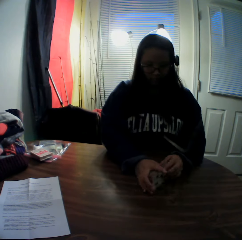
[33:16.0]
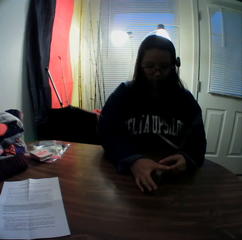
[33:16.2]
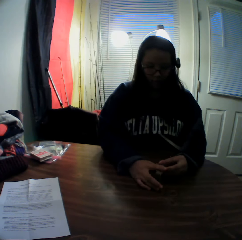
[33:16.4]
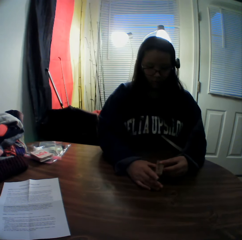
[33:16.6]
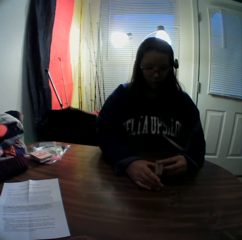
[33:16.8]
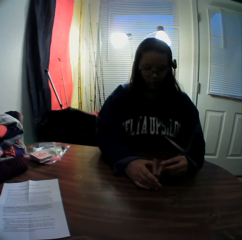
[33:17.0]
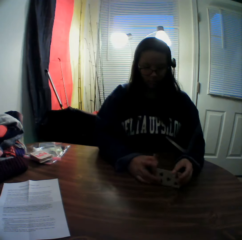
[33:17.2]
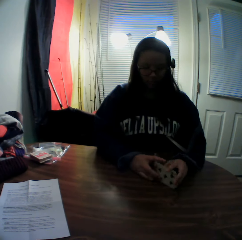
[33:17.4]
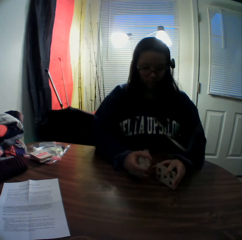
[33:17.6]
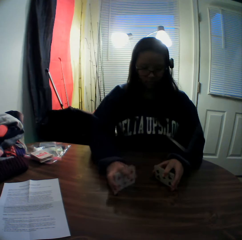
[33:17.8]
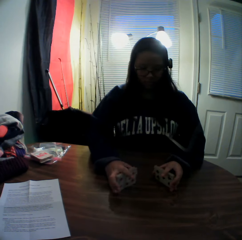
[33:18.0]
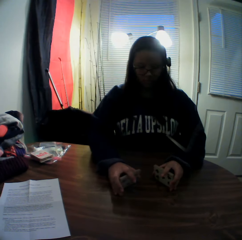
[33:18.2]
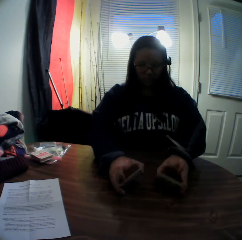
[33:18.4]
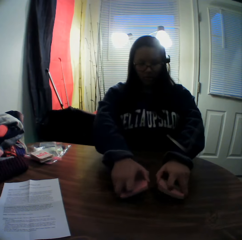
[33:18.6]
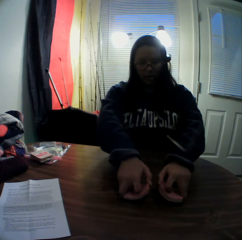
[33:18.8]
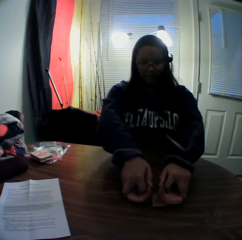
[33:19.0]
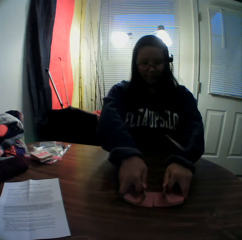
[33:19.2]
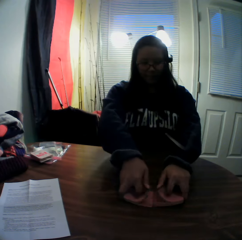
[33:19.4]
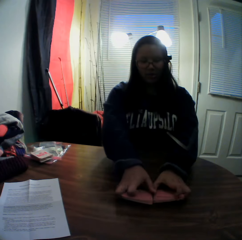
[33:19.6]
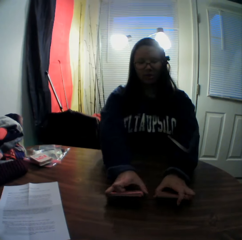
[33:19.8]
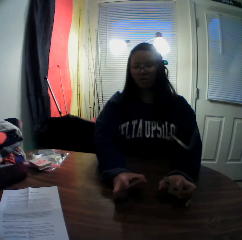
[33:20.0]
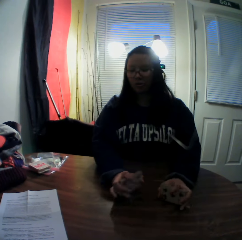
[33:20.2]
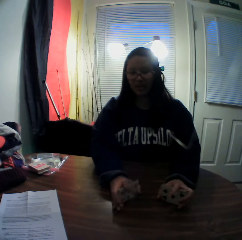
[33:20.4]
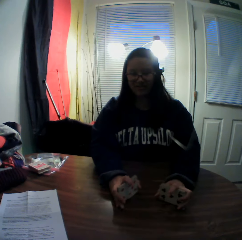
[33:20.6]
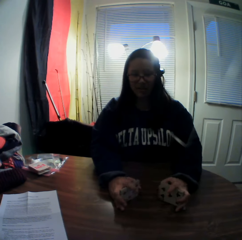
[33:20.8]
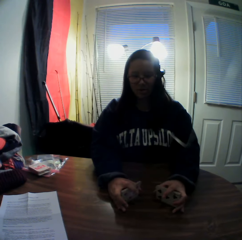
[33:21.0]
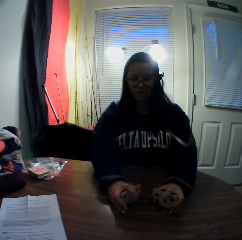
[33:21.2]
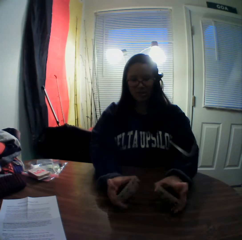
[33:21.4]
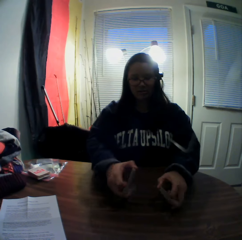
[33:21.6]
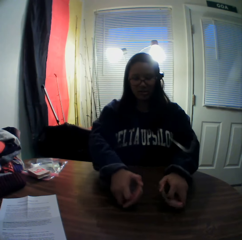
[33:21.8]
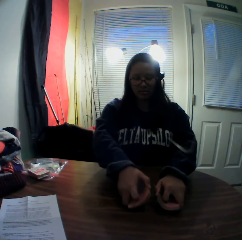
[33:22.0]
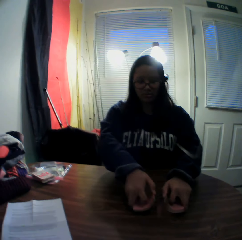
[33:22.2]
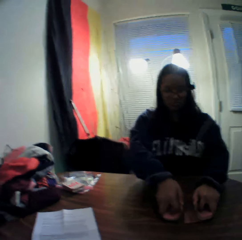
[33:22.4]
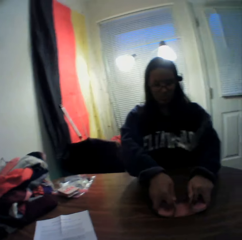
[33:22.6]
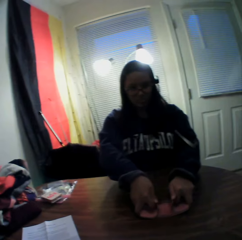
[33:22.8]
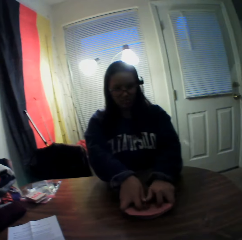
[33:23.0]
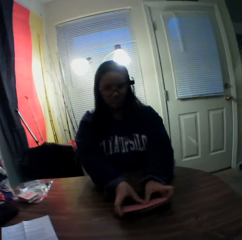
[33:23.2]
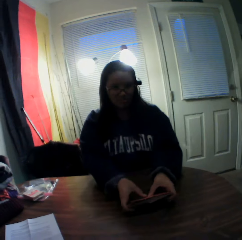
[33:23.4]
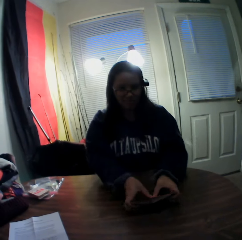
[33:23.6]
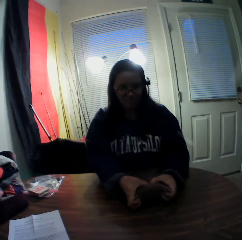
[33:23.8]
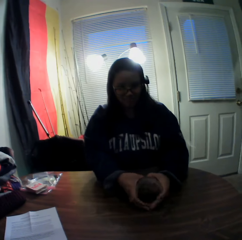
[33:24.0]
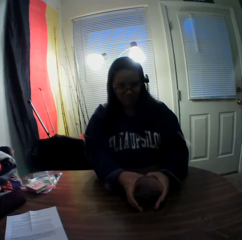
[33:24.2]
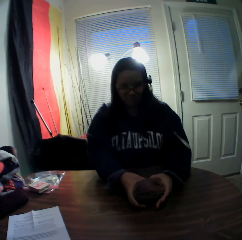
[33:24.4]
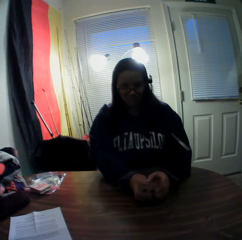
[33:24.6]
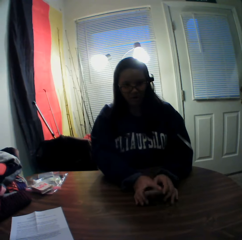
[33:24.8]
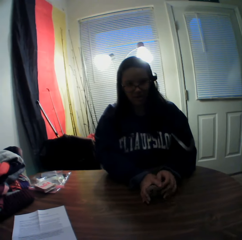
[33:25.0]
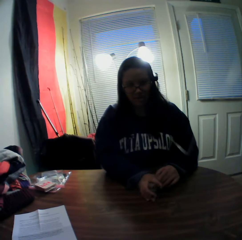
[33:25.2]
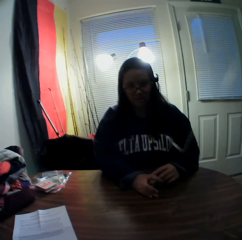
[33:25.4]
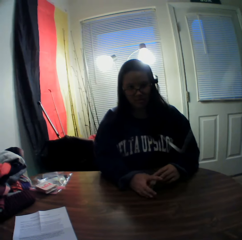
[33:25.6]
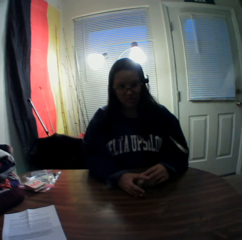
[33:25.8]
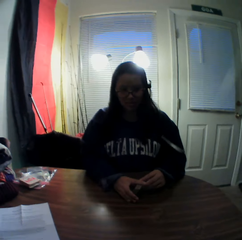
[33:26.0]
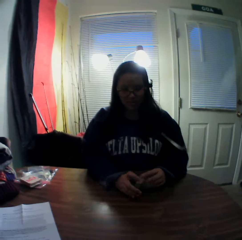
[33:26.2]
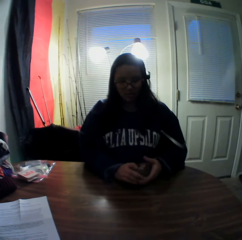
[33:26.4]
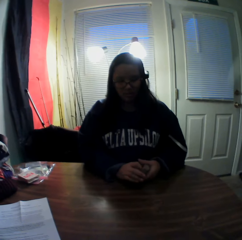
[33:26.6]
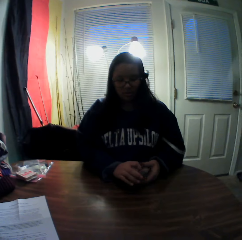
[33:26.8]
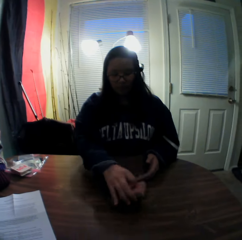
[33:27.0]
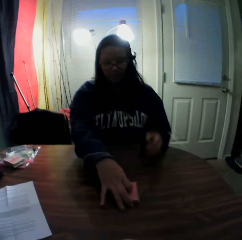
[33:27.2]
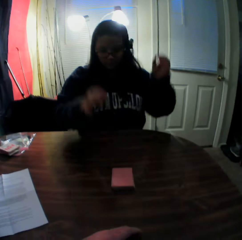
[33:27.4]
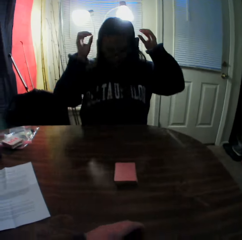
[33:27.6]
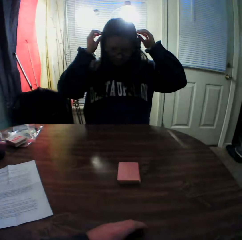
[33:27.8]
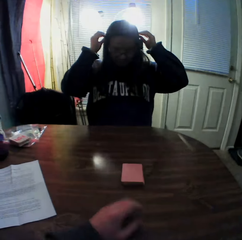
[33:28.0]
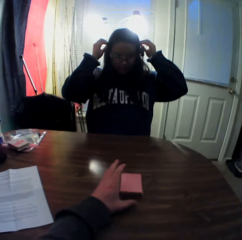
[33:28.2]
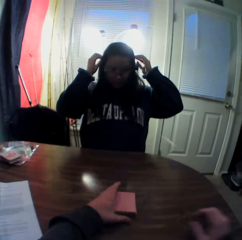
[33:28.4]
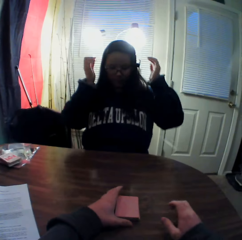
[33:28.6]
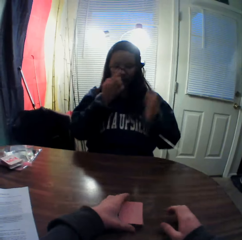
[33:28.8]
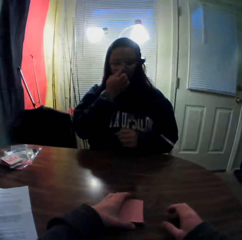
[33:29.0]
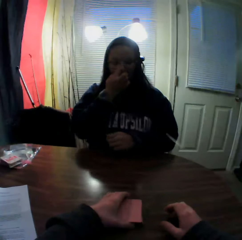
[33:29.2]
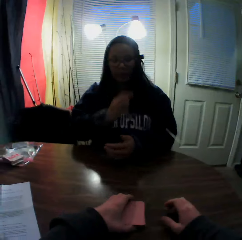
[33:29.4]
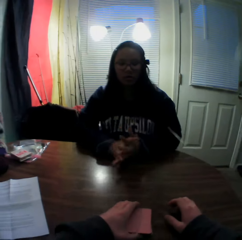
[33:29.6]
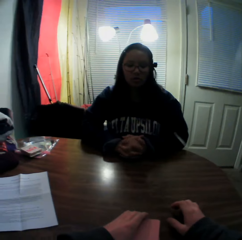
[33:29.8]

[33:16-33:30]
A woman picks some playing cards from the deck. The woman shuffles the playing cards. The woman holds the playing cards. The woman shuffles the playing cards. The woman drops the cards onto the table. The woman adjusts the glasses on her face with both hands. The woman aligns her hair with her hands. The camera wearer packs the stack of cards on the table with his left hand. He moves the playing cards on the table. The woman rubs her nose with her finger.

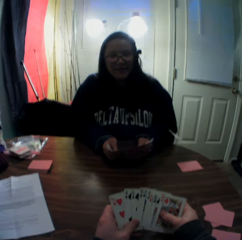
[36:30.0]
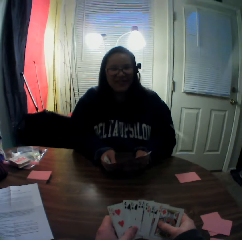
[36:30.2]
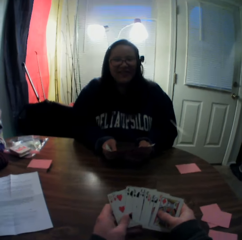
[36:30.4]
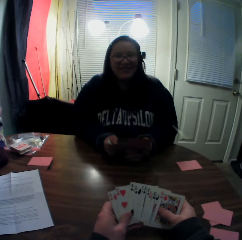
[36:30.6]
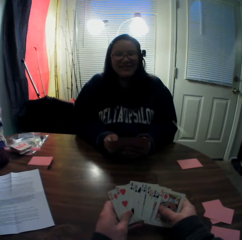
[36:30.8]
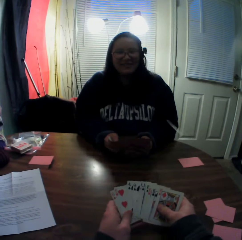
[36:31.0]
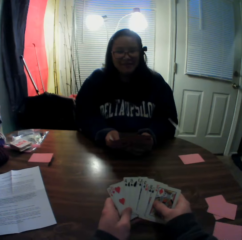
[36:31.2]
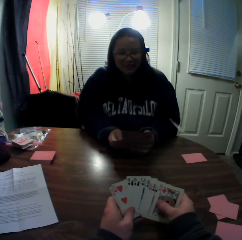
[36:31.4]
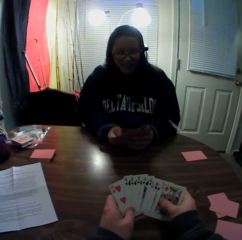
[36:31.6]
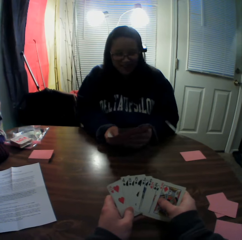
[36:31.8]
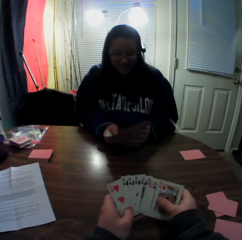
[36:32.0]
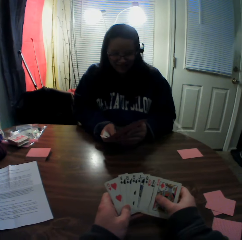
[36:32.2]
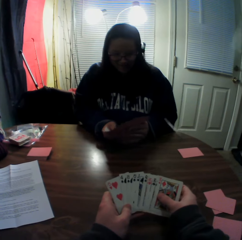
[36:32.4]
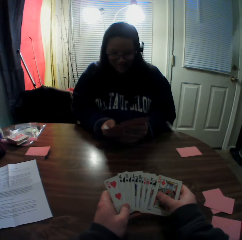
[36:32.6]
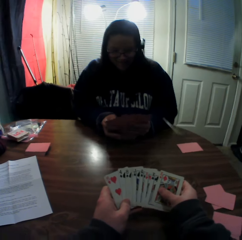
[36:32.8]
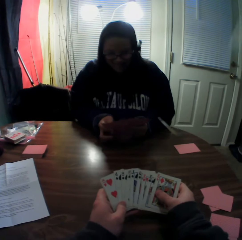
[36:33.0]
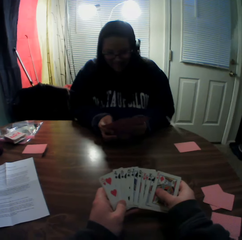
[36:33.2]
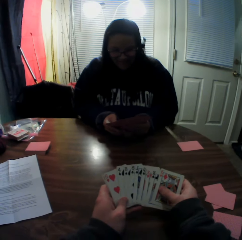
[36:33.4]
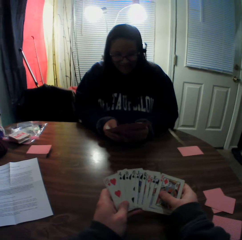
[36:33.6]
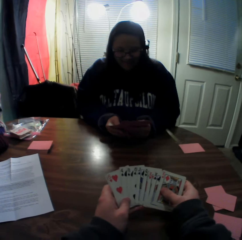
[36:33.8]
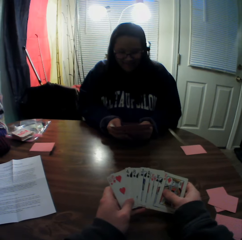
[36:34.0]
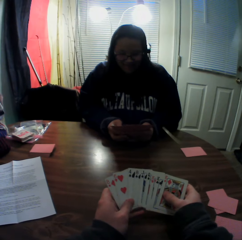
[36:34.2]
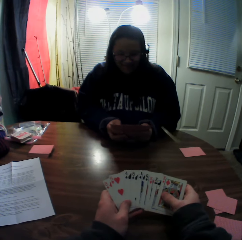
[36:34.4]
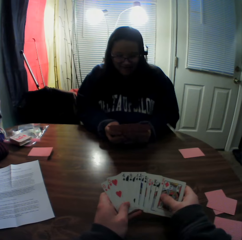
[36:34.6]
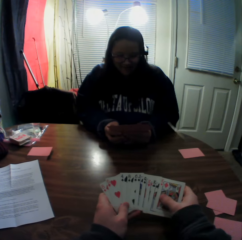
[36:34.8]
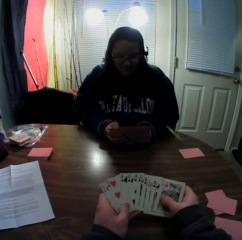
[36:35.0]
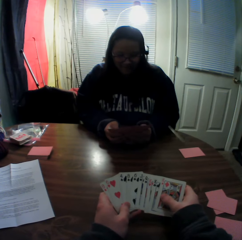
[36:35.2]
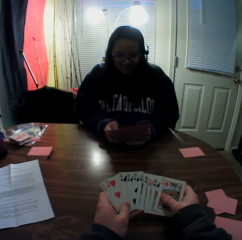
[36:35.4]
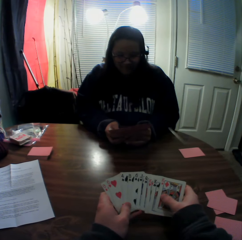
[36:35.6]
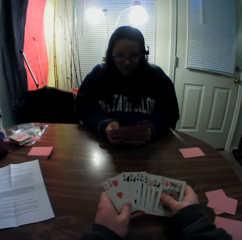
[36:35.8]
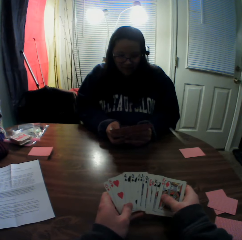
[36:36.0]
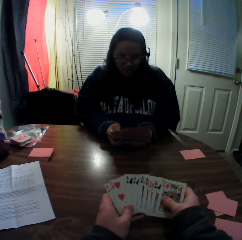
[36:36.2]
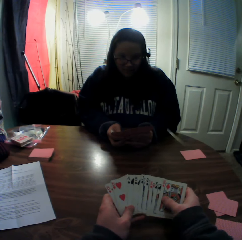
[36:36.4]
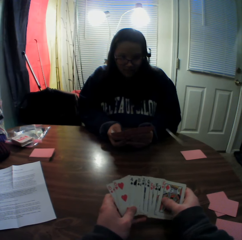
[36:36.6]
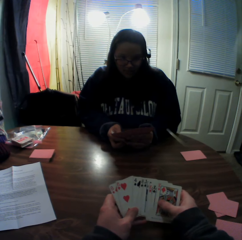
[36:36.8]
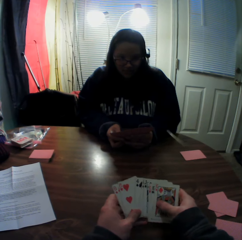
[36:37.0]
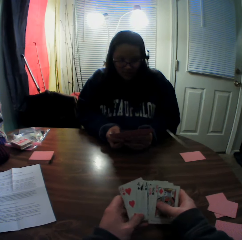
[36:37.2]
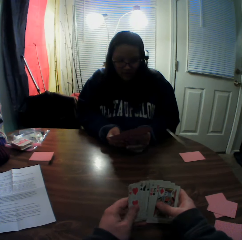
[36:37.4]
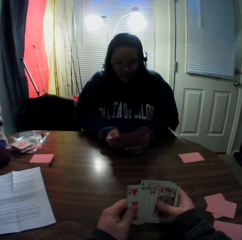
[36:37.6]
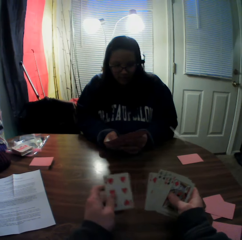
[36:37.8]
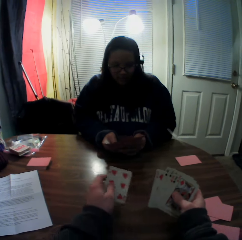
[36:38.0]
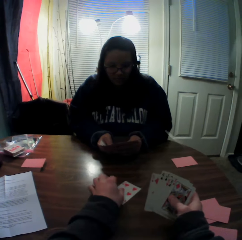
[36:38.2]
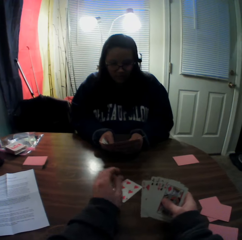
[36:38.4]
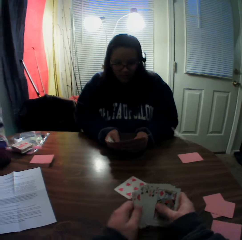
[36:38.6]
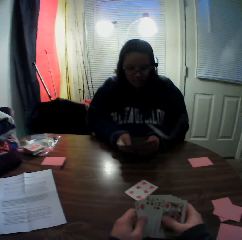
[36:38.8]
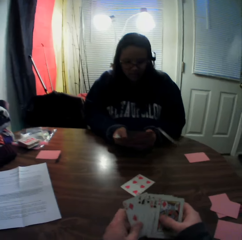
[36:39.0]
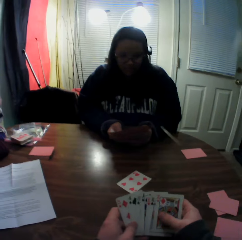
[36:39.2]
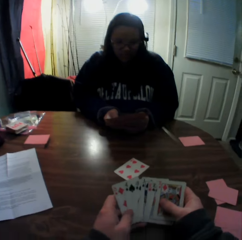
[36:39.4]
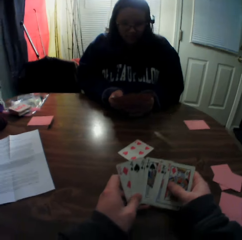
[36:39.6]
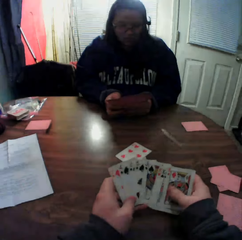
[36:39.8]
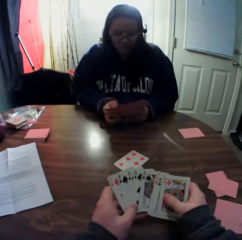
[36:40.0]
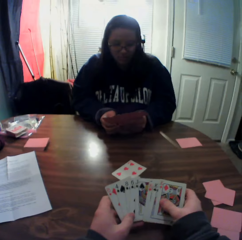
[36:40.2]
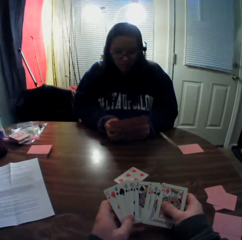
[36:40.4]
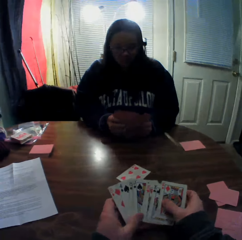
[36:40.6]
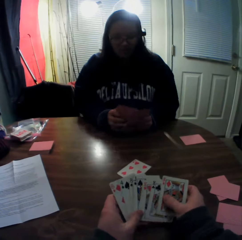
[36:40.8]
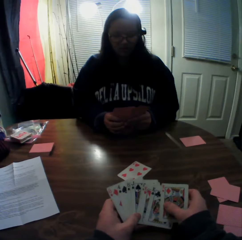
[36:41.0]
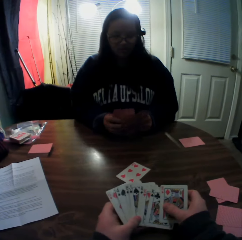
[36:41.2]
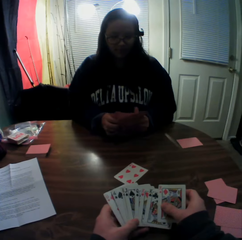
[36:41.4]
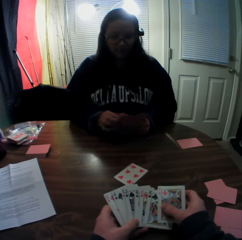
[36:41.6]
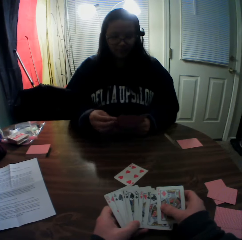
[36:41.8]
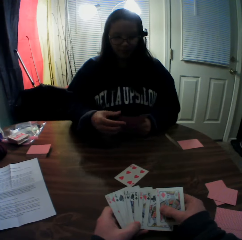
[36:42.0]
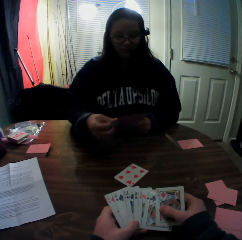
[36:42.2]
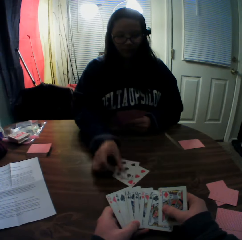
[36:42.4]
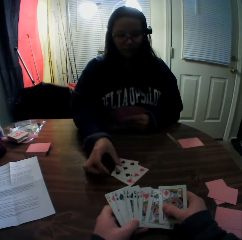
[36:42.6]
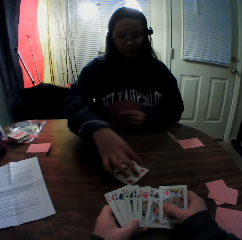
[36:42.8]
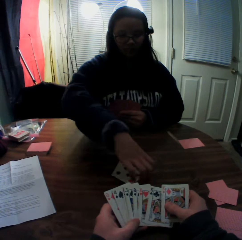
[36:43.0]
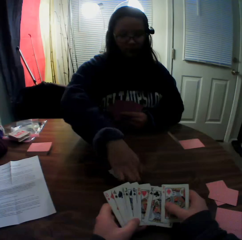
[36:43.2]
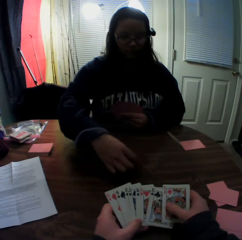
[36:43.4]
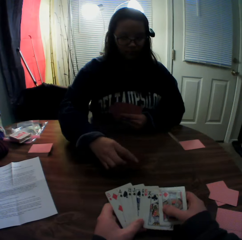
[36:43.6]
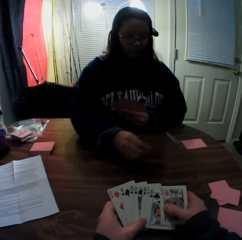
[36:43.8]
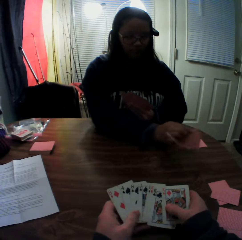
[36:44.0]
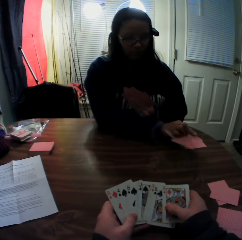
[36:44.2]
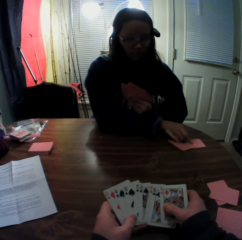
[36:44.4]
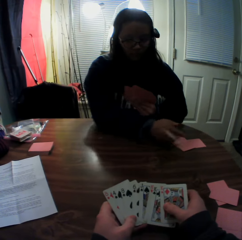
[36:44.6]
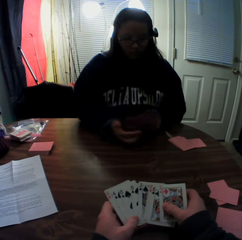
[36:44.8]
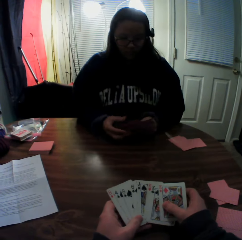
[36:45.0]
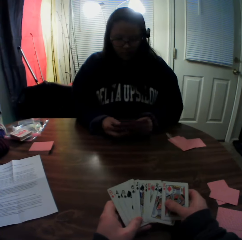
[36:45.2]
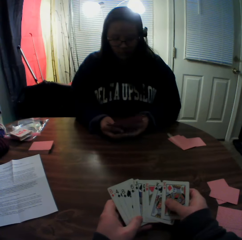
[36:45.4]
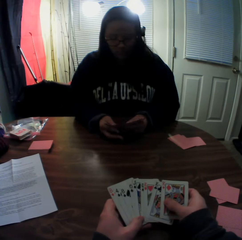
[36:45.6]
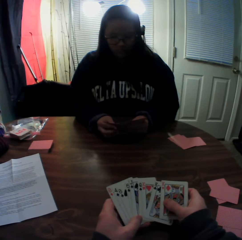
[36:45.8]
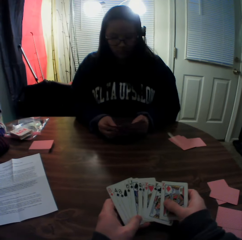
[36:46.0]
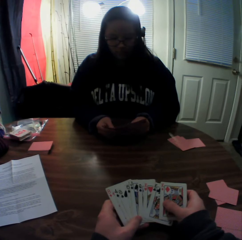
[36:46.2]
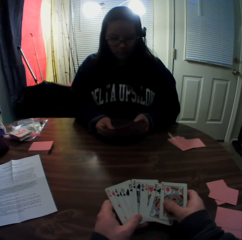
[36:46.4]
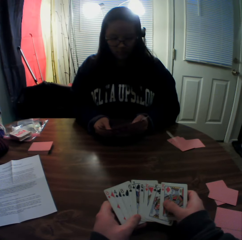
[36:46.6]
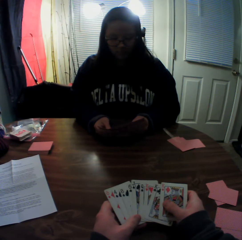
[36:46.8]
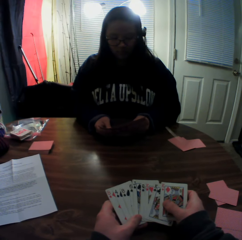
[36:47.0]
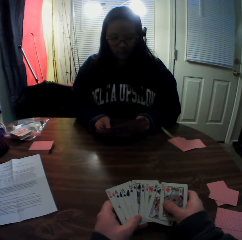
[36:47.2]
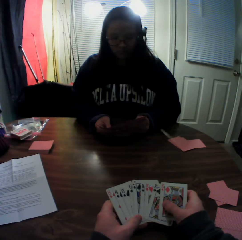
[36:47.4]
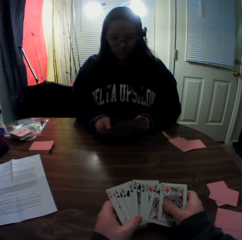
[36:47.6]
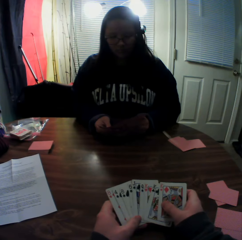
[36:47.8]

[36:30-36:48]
The woman interacts with the camera wearer. The camera wearer picks a card from the stack of cards in his hands with his left hand. He drops the card on the table and flips through the stack of cards in his hands. The woman flips through the stack of cards in her hands. The woman picks a card from the stack of cards in her hands with her right hand and places the card onto the stack of cards on the table. The woman packs the stack of cards on the table with her right hand. The woman picks playing cards from the table. The woman drops the cards on the table. The woman flips through the stack of cards in her hands.
